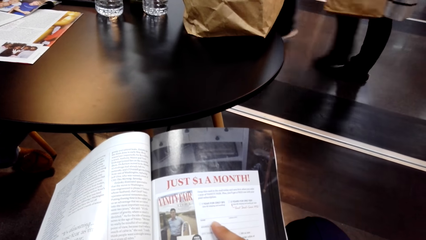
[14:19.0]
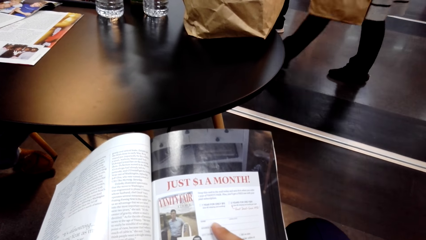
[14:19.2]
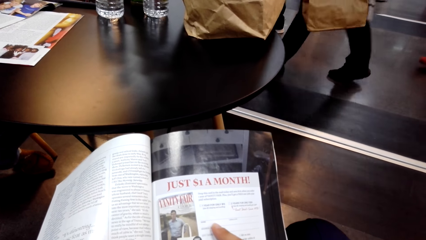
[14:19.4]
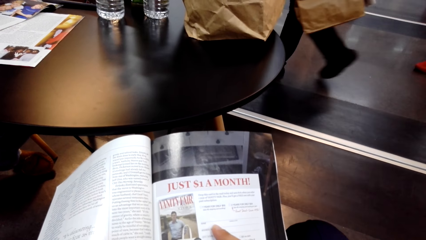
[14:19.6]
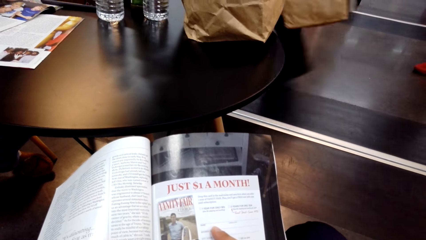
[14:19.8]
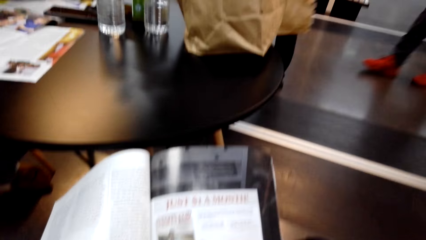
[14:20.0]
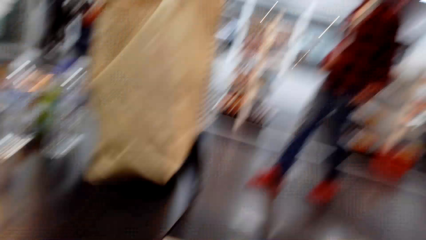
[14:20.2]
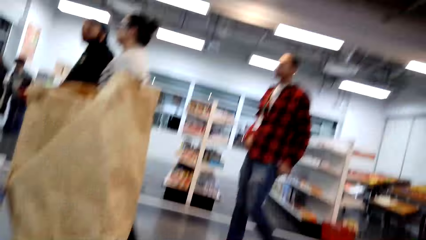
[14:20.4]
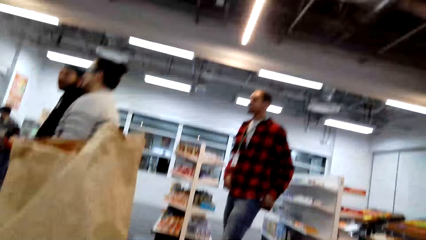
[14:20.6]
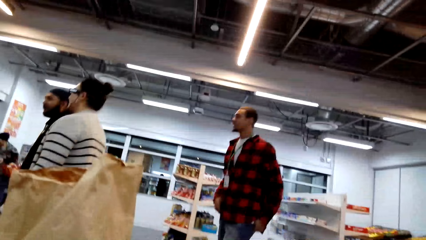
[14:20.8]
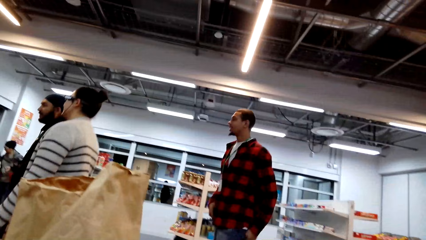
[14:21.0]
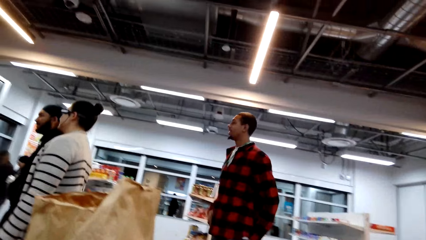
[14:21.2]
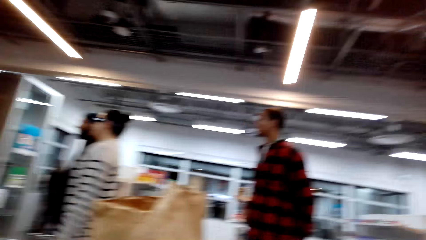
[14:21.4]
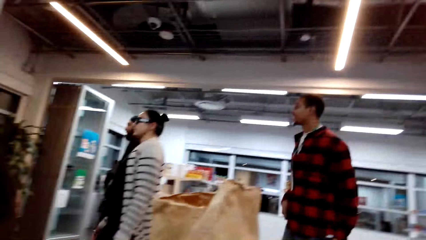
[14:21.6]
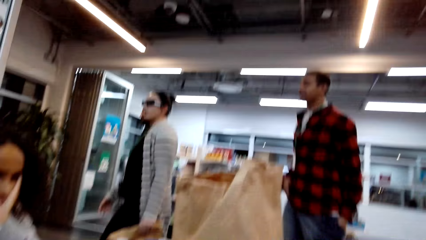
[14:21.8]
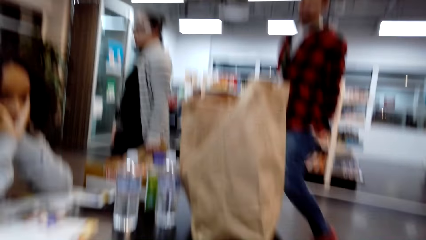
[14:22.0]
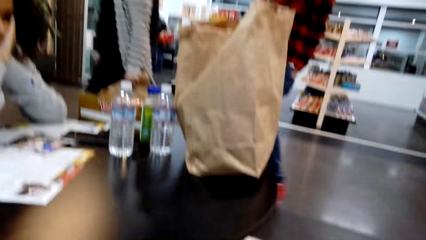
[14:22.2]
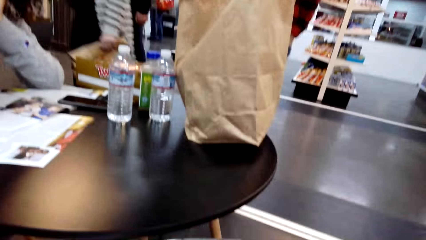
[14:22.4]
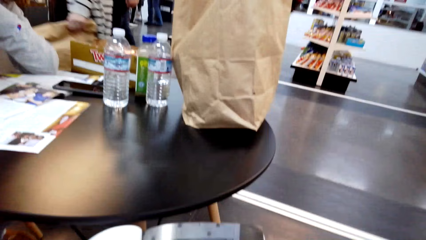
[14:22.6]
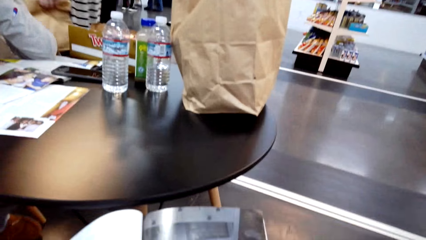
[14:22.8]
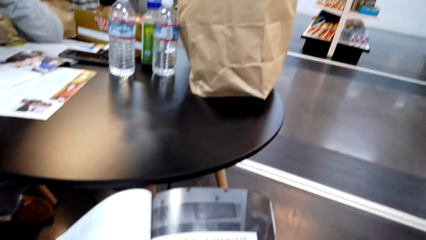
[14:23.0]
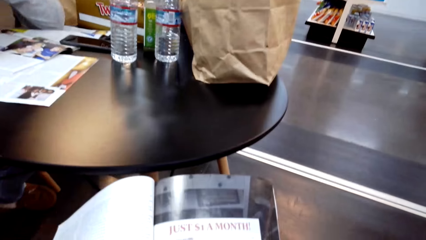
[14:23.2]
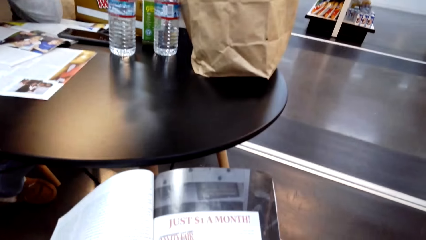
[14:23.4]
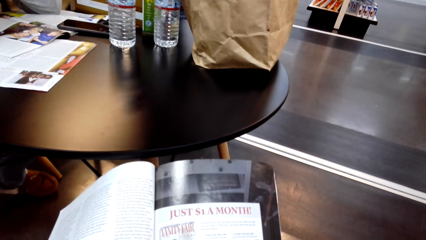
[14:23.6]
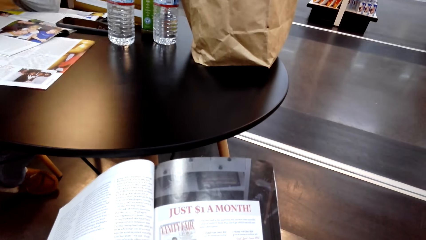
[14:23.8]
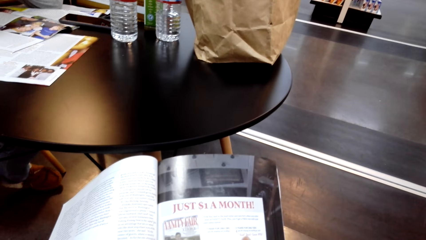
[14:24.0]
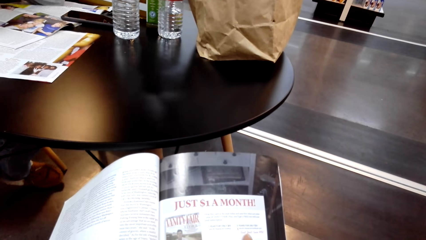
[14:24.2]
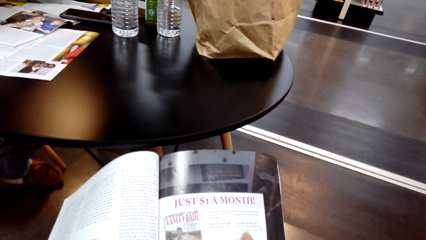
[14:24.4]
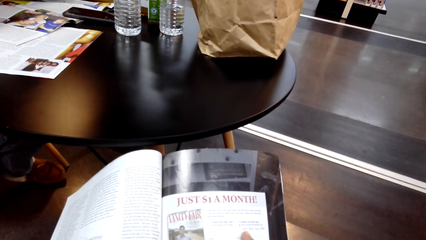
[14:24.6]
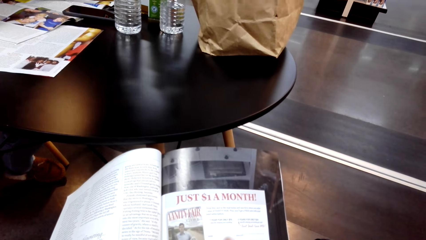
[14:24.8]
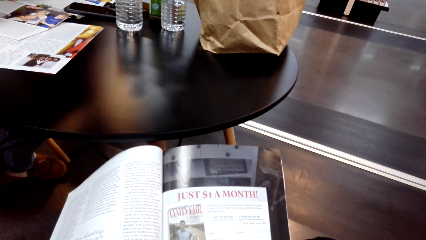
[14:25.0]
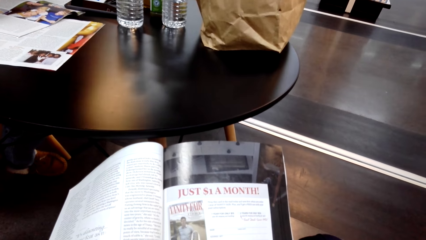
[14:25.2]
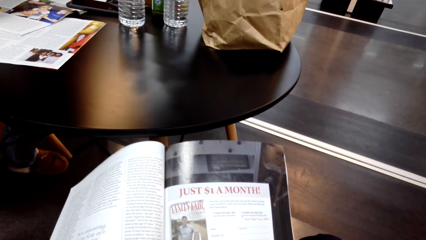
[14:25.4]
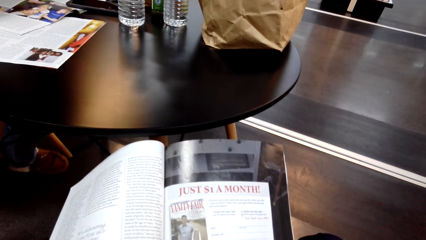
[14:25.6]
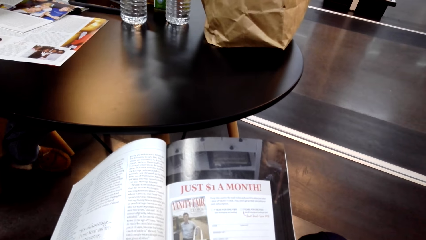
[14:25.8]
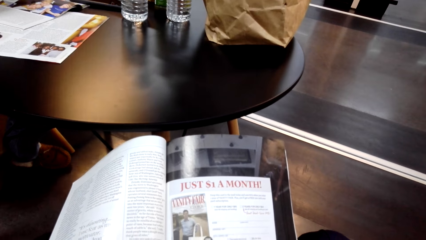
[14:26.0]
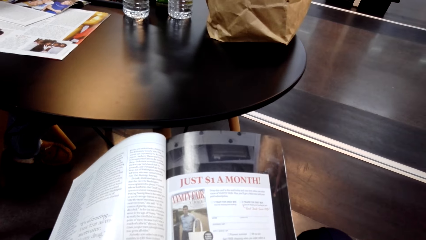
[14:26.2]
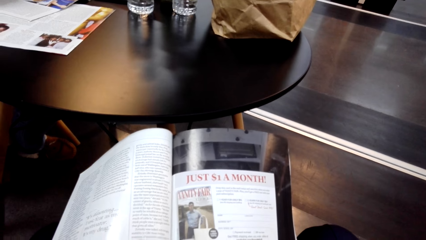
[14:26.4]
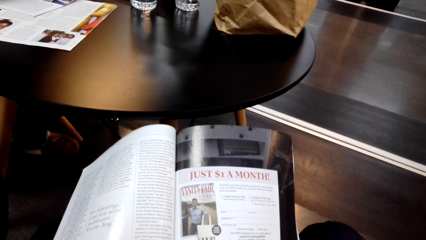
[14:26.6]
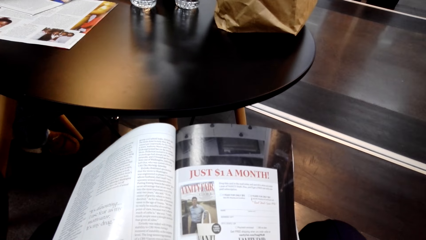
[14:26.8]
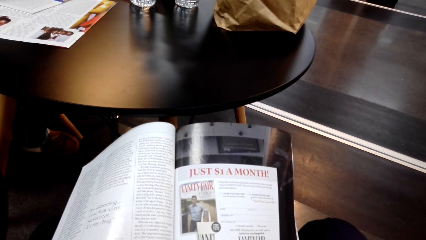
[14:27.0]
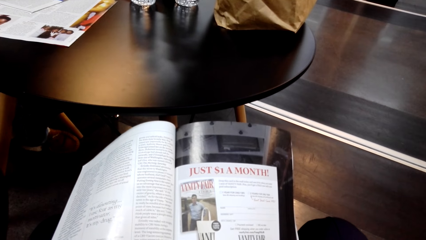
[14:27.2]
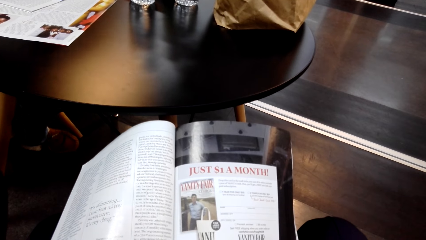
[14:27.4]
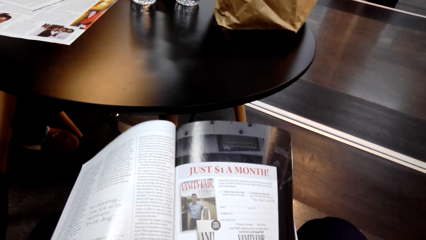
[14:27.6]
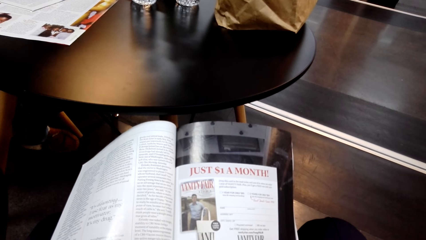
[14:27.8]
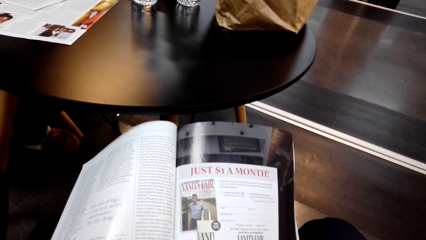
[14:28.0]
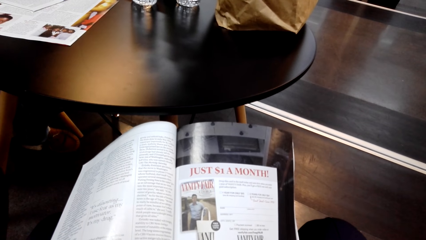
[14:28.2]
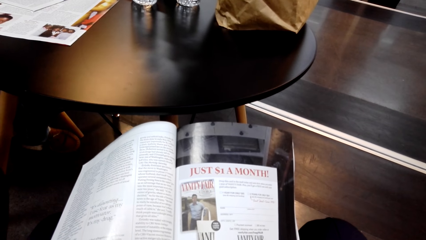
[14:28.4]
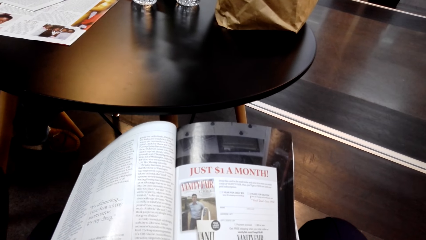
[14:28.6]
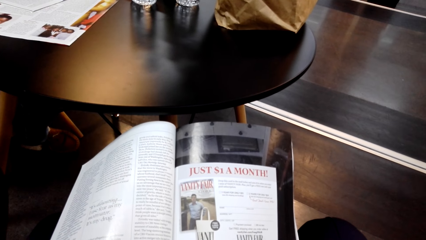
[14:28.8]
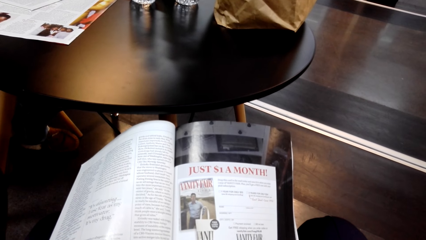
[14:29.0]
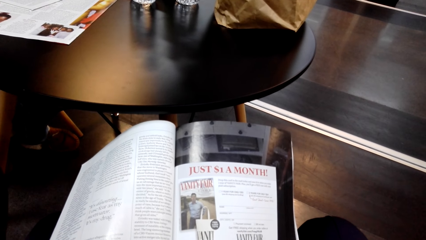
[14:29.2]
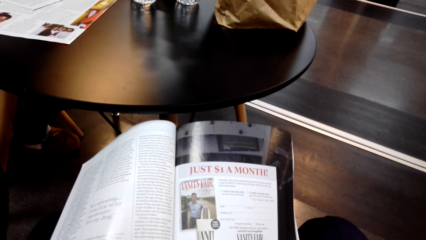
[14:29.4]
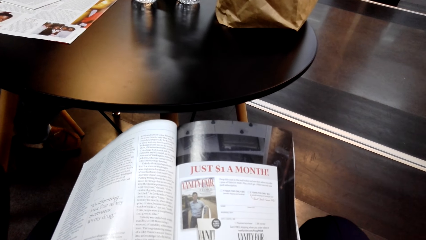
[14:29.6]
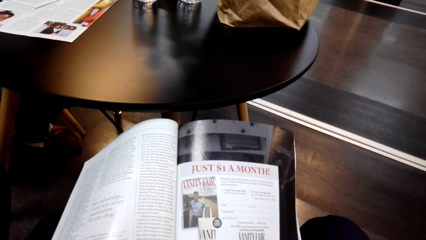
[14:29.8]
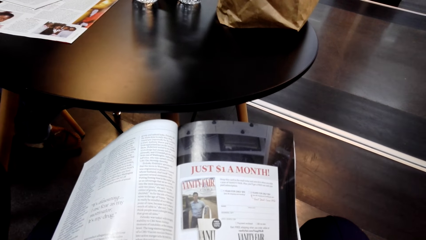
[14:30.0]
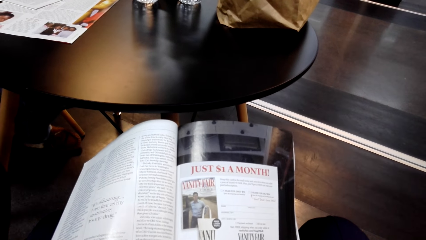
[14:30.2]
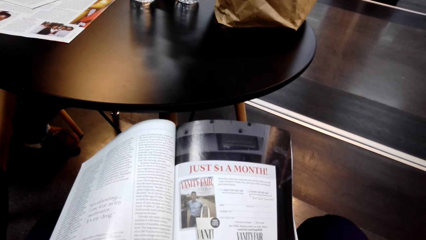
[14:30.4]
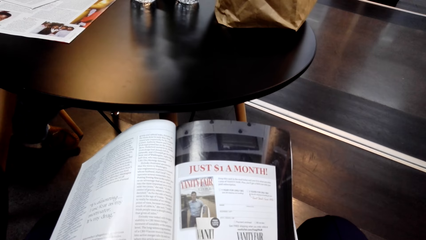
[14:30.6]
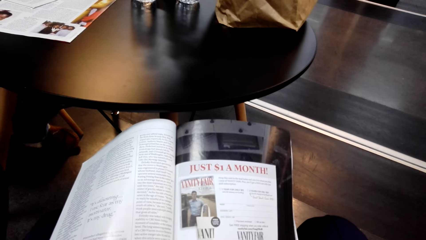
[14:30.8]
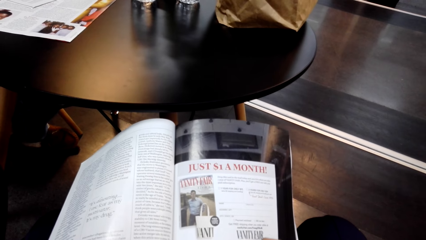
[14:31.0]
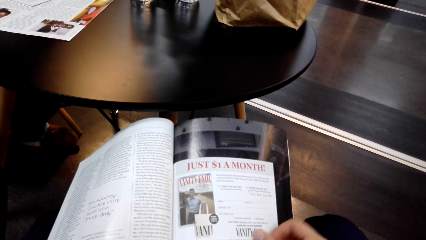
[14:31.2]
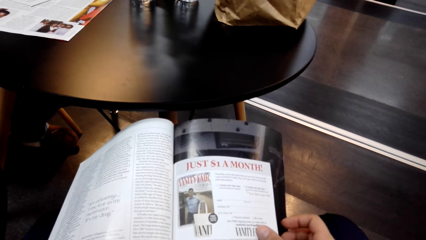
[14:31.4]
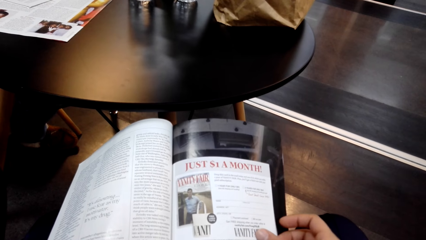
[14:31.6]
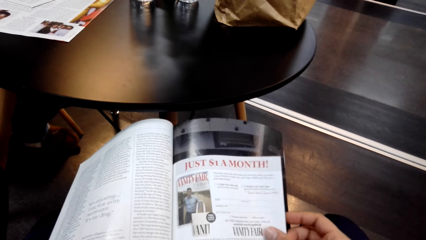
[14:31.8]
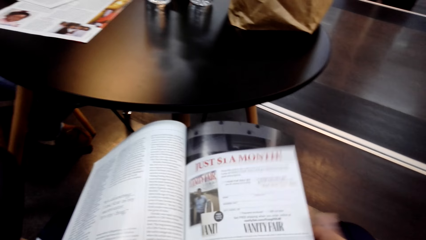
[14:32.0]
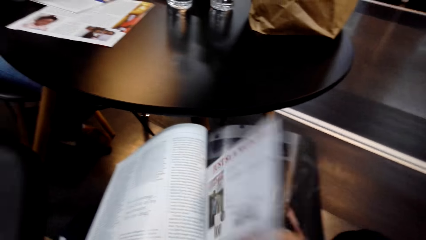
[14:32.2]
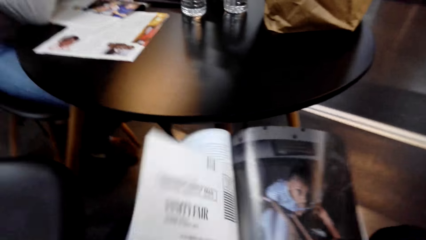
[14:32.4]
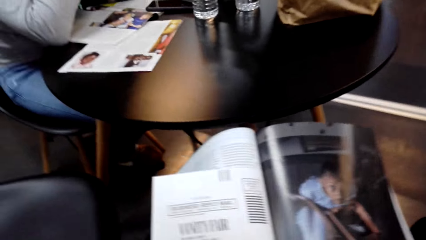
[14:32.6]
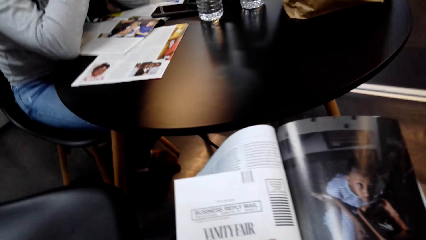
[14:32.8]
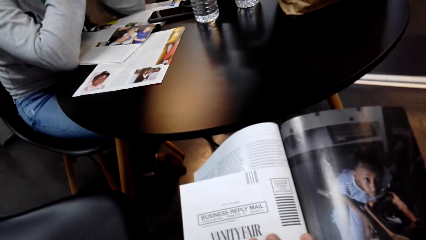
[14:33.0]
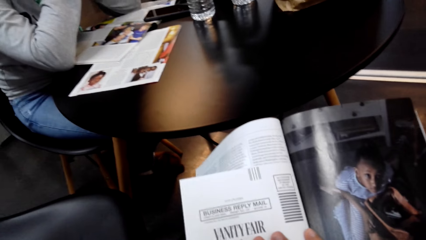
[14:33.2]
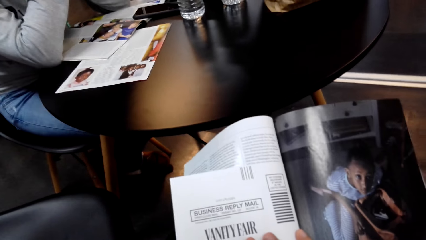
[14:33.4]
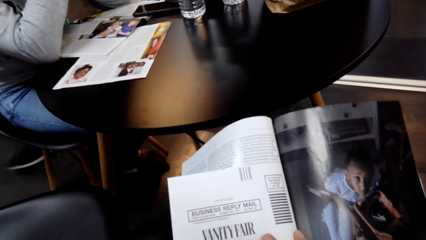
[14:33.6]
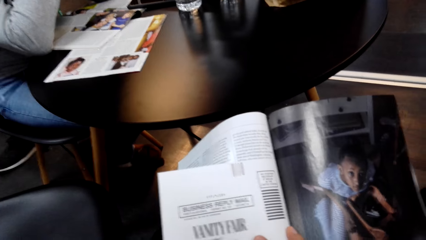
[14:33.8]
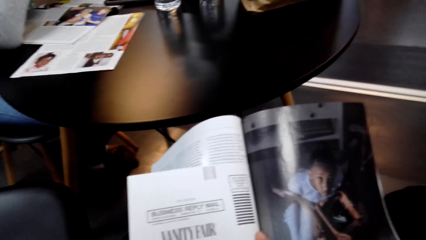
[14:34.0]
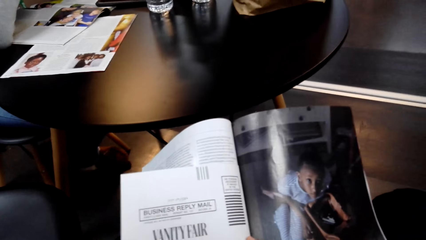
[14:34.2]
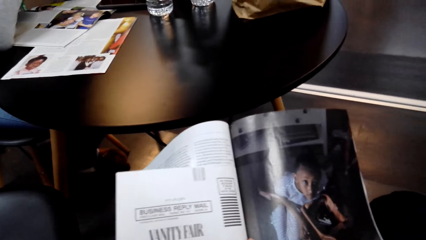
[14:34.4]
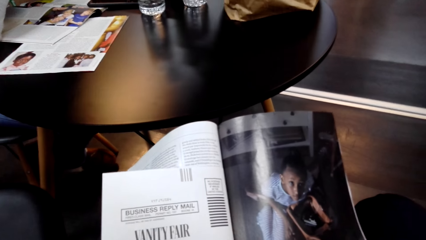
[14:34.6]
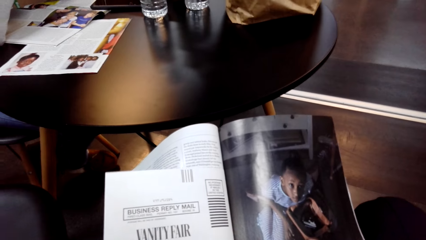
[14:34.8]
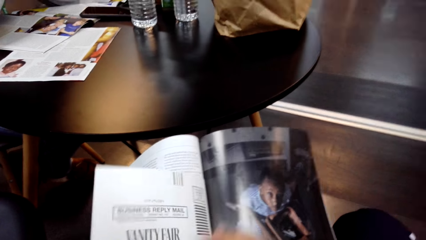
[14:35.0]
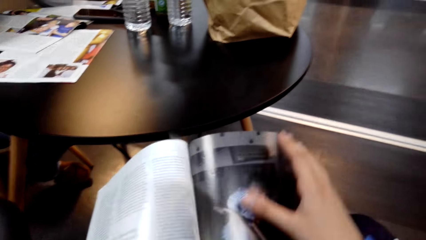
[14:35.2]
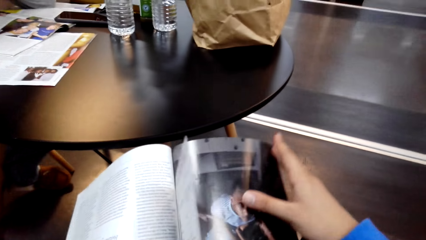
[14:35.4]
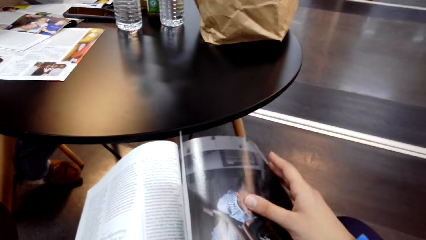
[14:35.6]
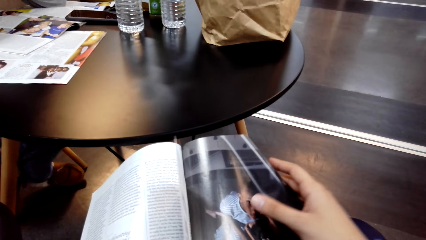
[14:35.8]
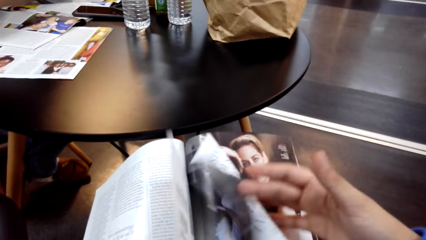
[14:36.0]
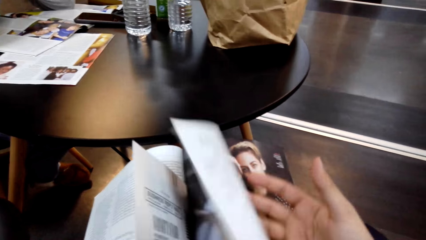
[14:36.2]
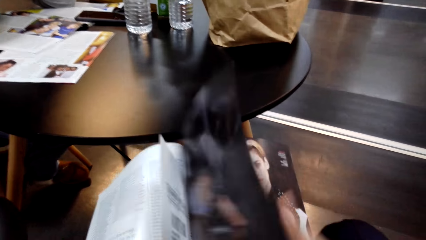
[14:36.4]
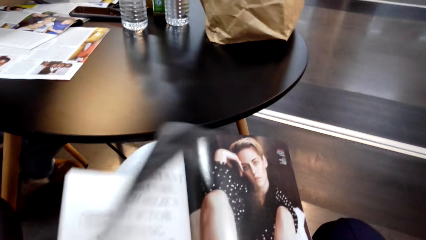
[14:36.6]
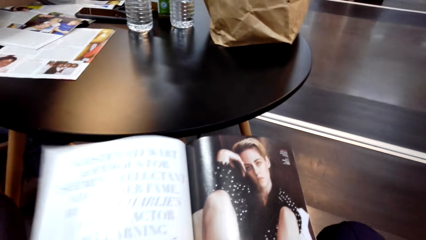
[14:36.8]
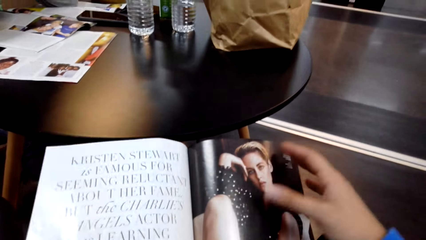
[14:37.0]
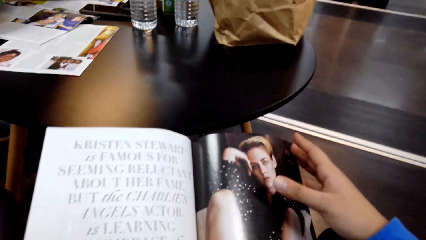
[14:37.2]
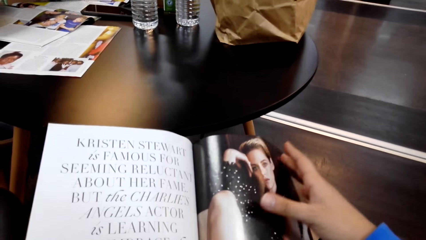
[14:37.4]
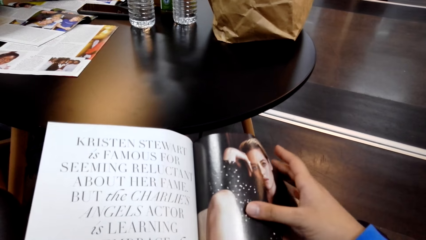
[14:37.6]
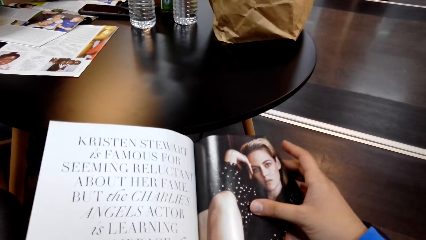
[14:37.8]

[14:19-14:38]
The camera wearer looks around. They open another page. They flip pages of a book.
